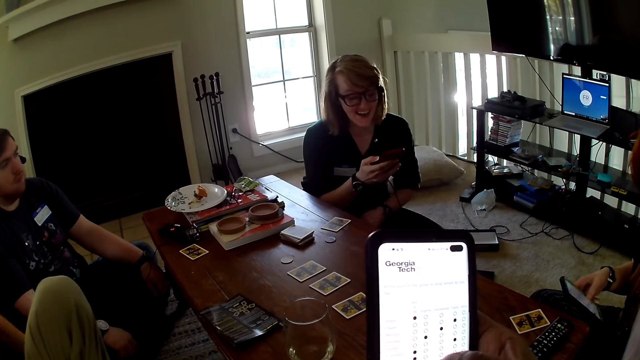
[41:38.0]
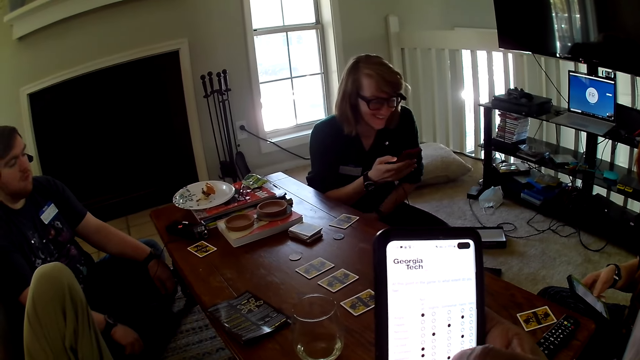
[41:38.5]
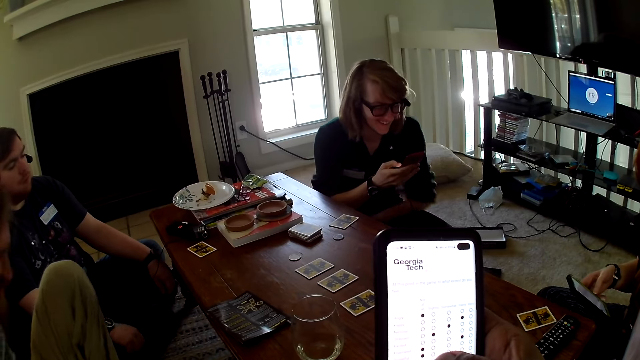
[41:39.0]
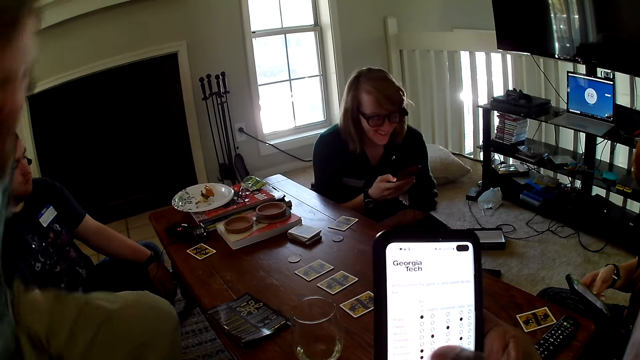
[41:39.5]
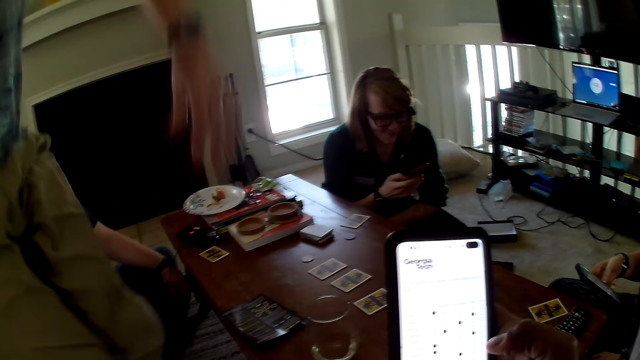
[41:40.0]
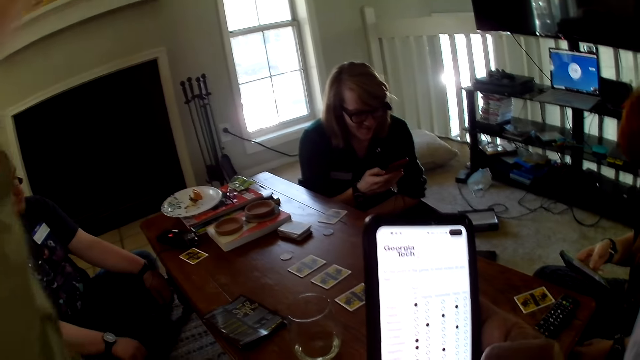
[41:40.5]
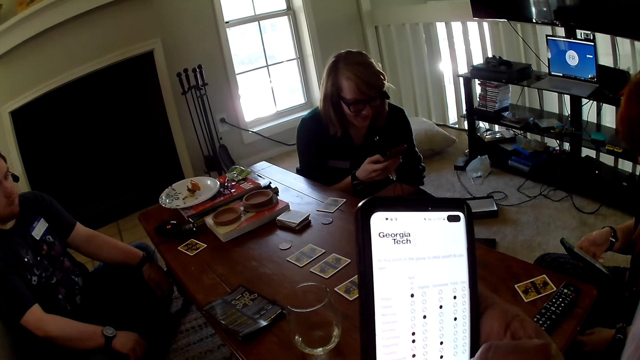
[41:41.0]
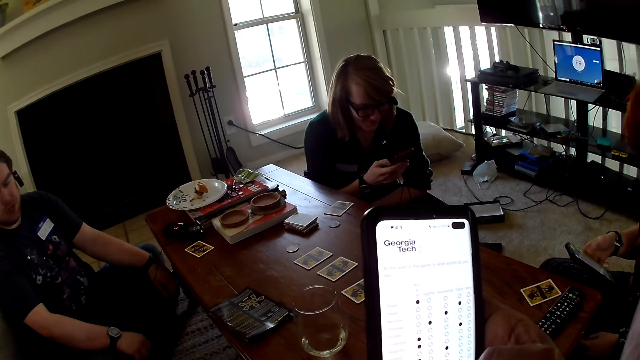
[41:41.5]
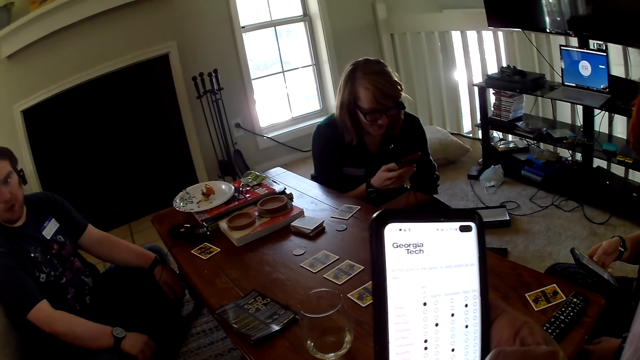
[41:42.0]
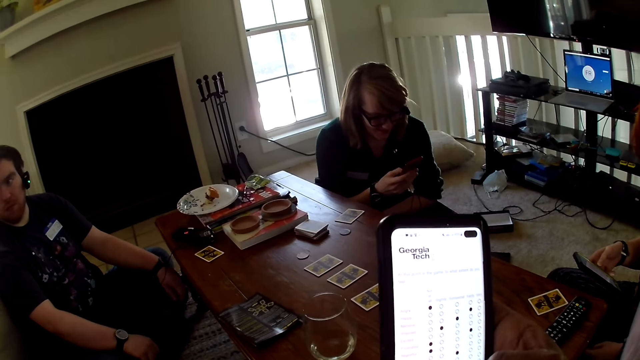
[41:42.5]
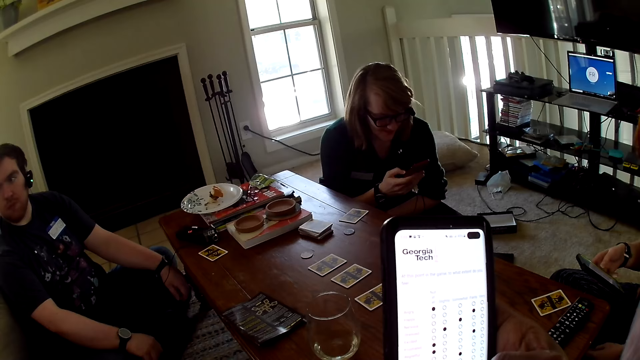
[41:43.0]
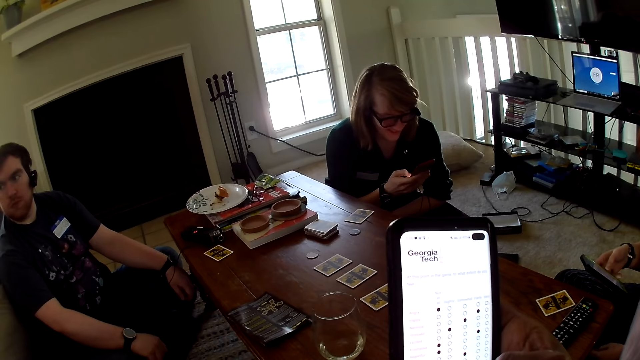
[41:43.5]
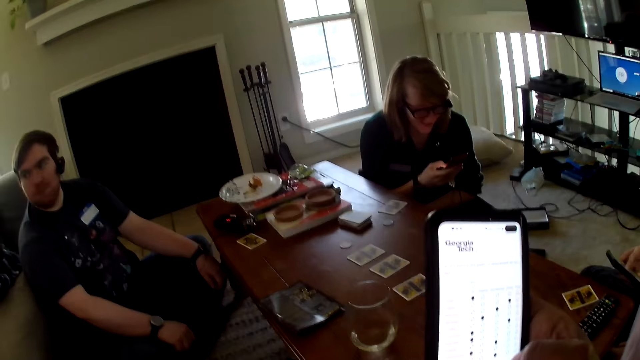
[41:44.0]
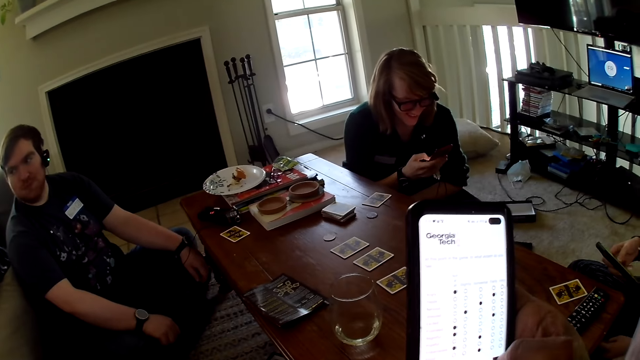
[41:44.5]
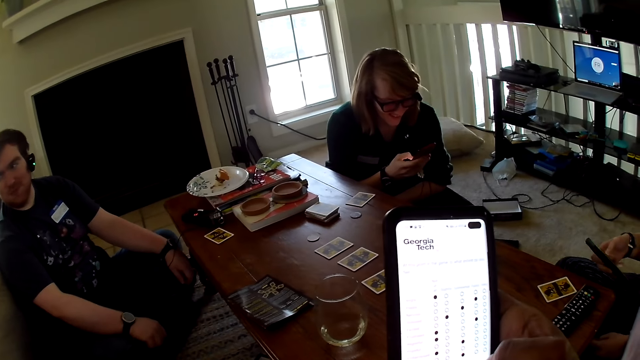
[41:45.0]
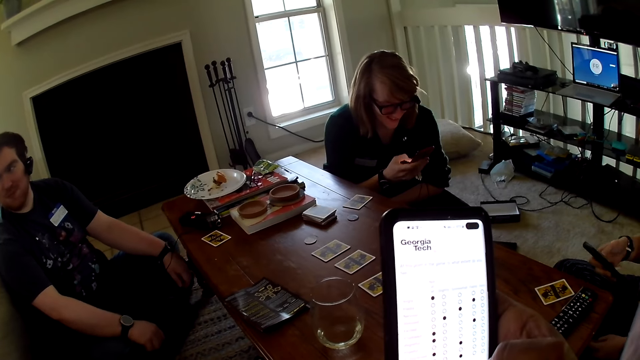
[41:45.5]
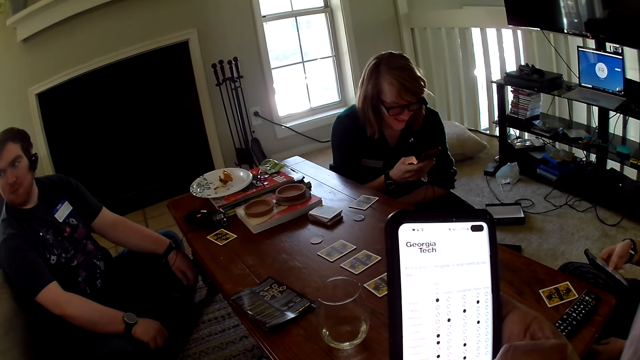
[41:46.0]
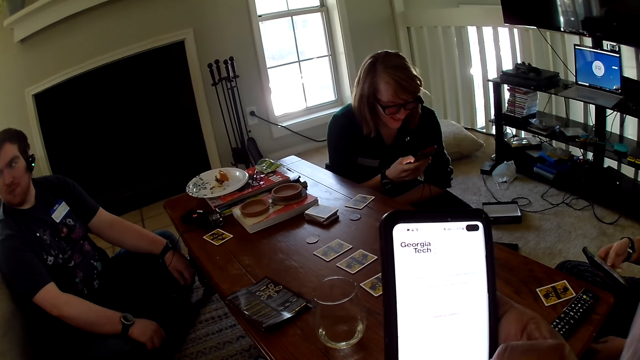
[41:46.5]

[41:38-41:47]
A woman operates the phone. A man walks around. The camera wearer operates the phone.

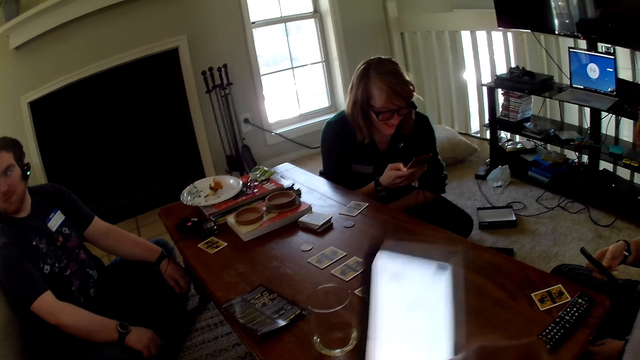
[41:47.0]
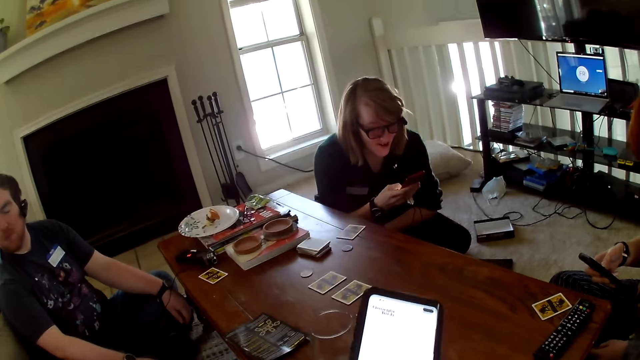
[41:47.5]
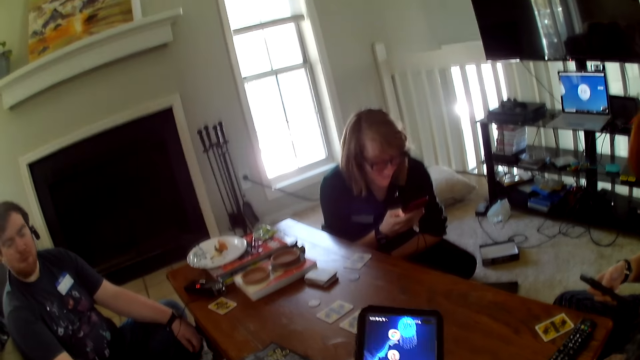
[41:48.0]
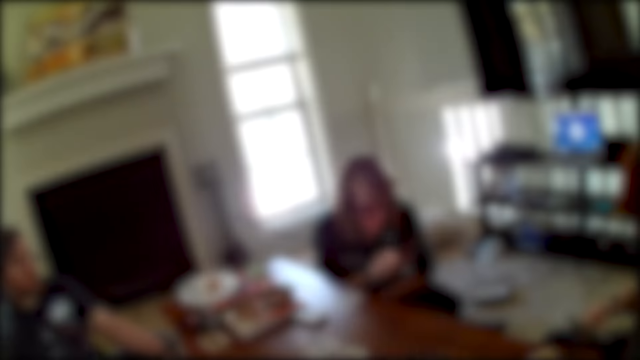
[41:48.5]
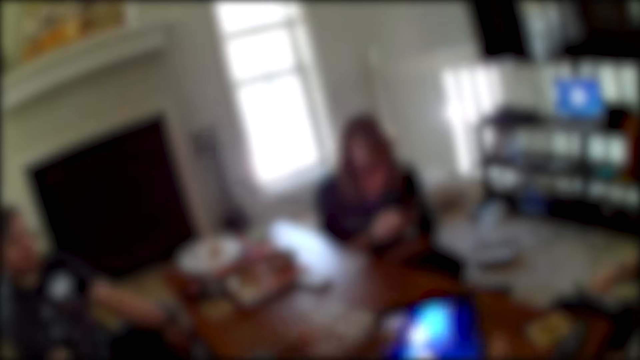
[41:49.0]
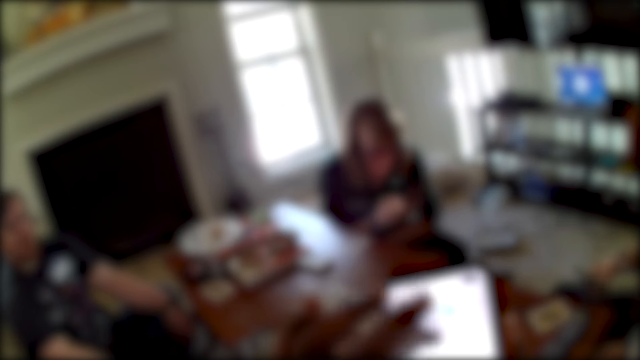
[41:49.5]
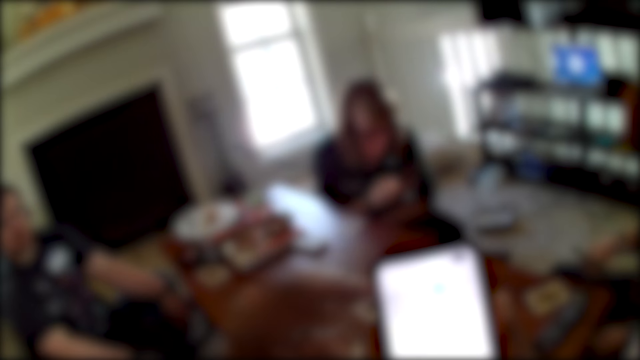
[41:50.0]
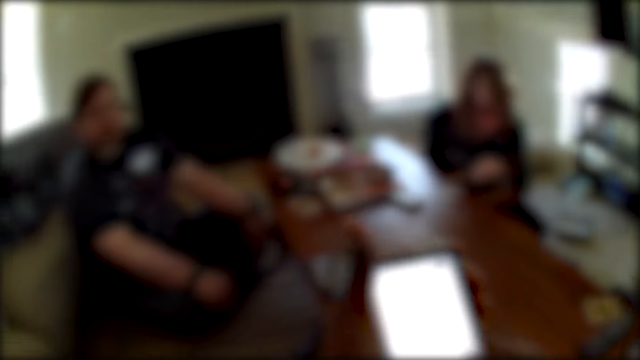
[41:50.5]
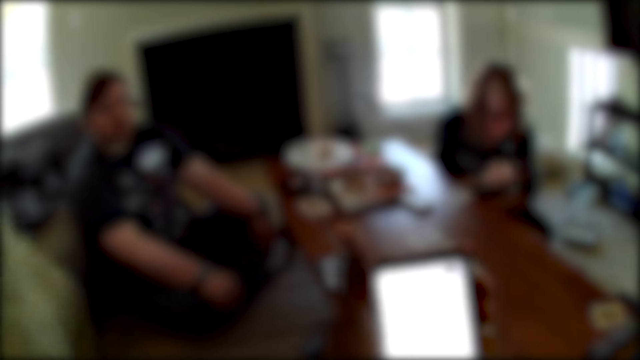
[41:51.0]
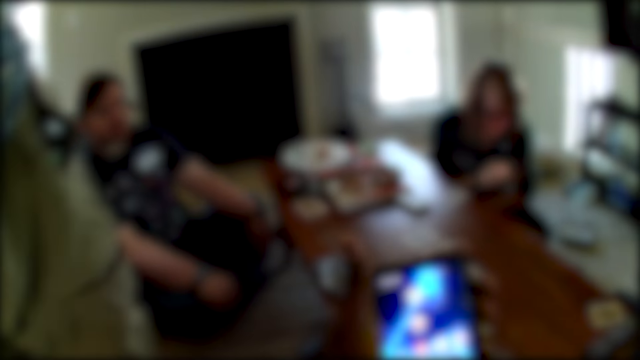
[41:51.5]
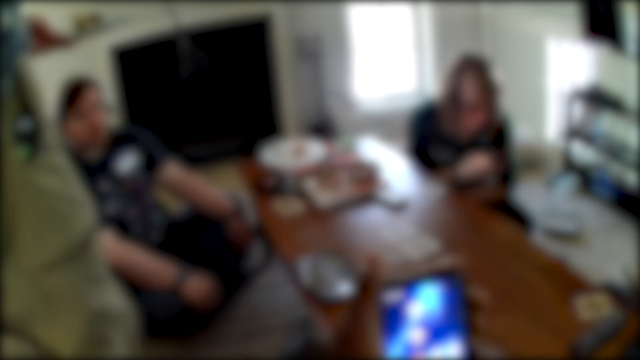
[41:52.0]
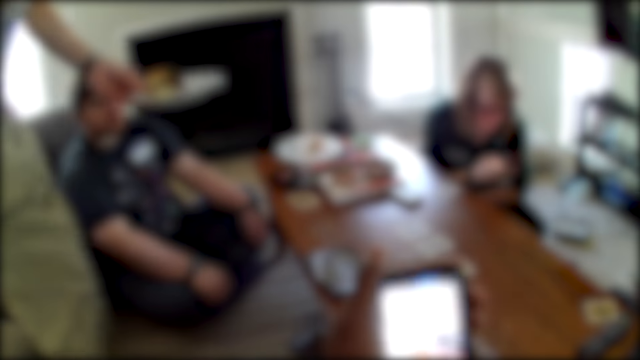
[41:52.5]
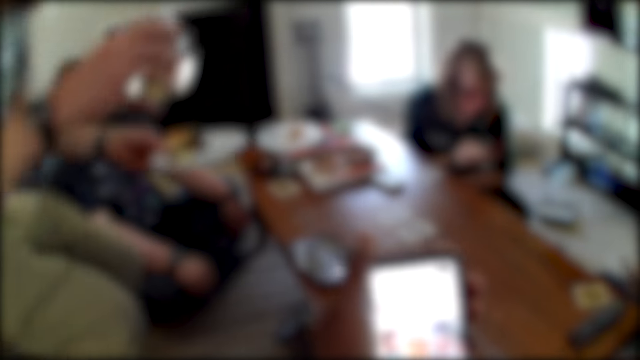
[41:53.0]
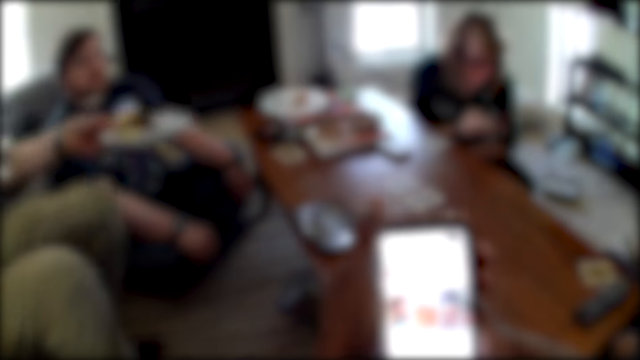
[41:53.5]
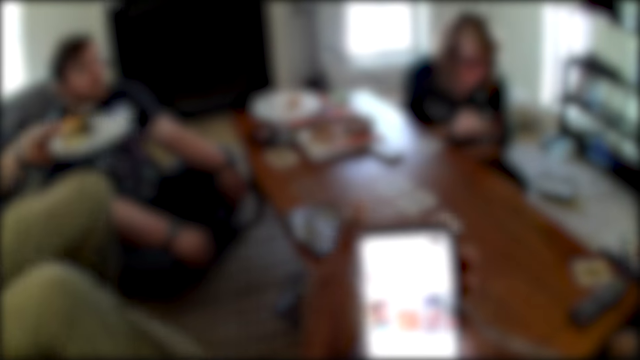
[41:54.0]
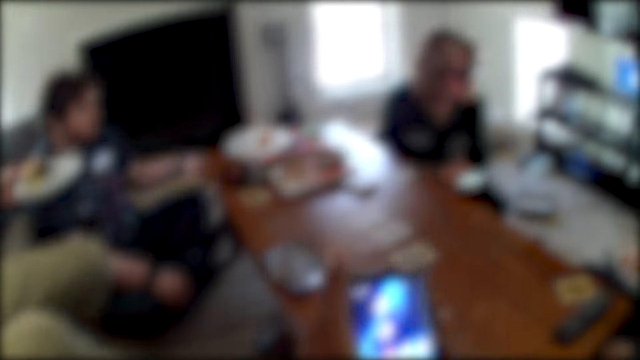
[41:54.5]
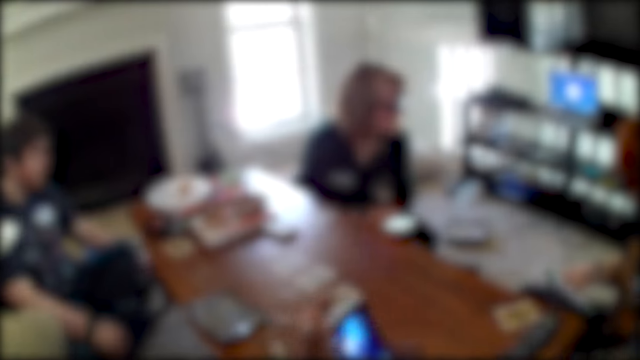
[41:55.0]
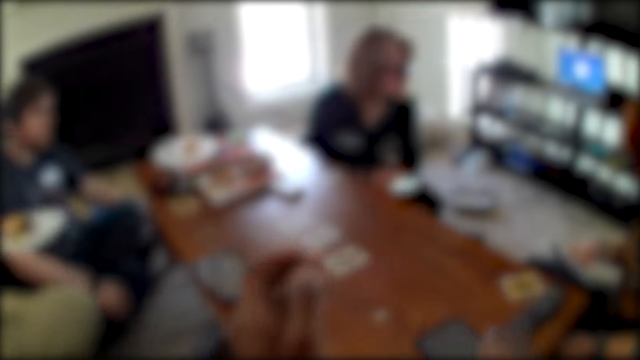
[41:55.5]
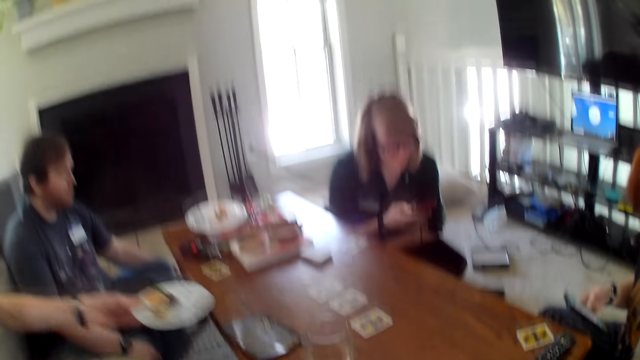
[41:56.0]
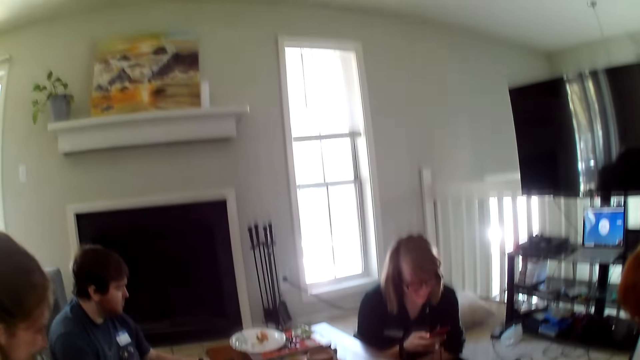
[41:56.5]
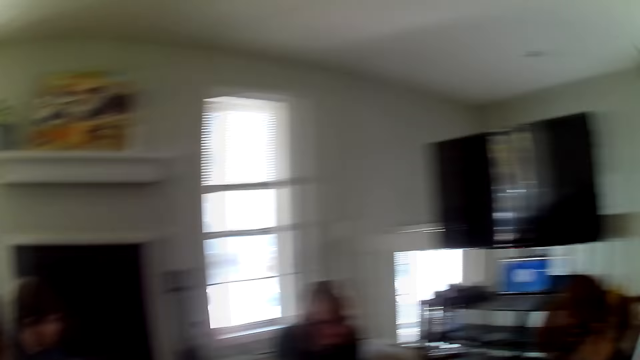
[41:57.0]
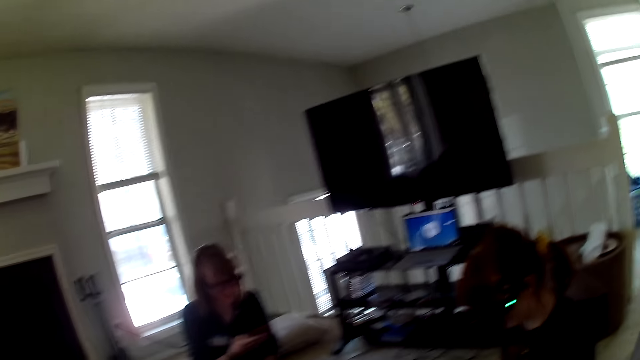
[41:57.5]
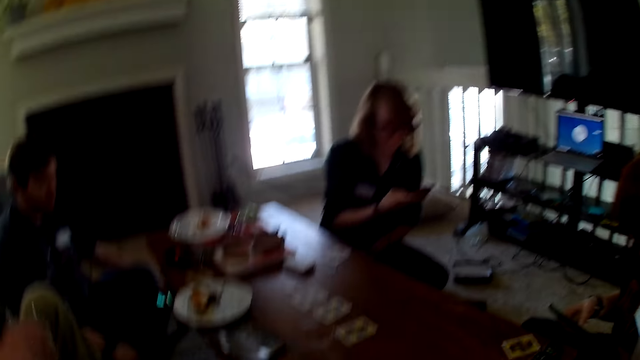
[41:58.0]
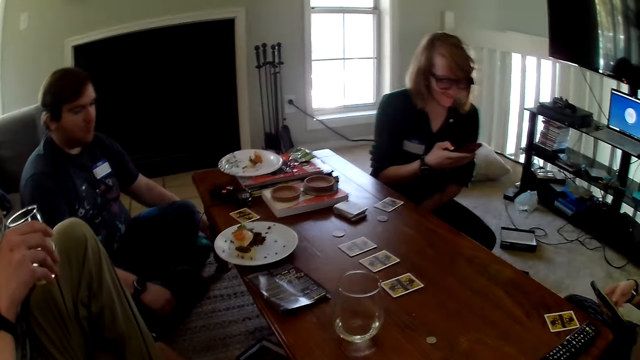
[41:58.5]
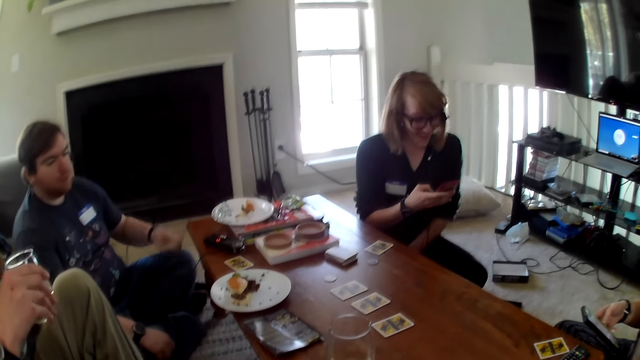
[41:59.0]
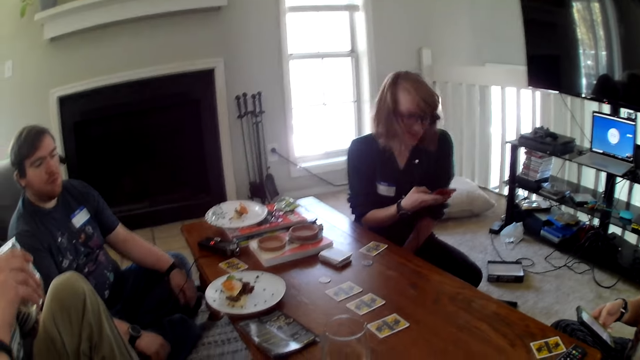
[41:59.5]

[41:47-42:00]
A woman operates the phone. The camera wearer operates the phone. A man sits and puts the plate on the table. The camera wearer looks at the house.
